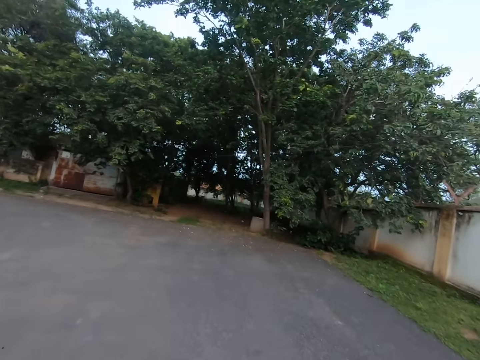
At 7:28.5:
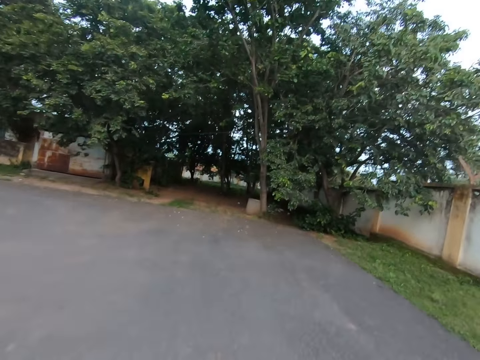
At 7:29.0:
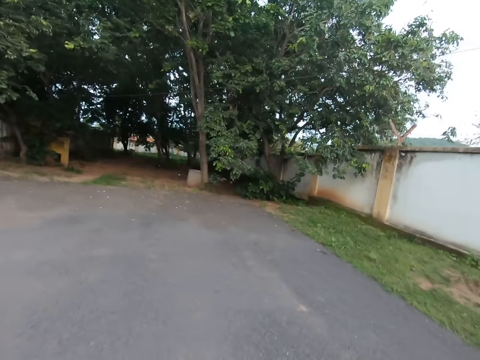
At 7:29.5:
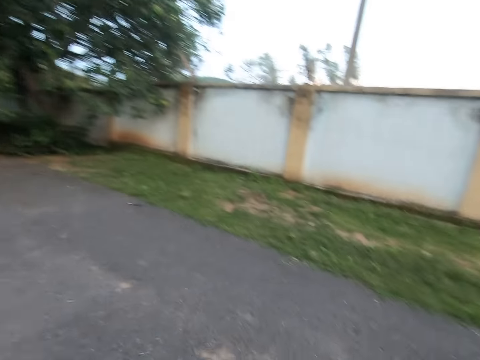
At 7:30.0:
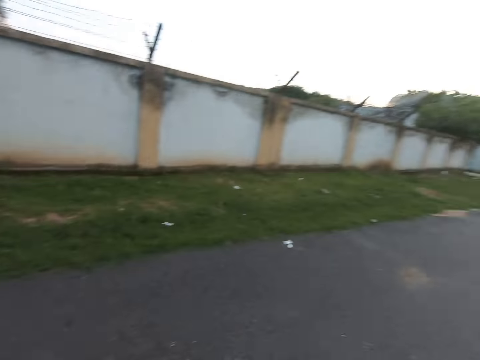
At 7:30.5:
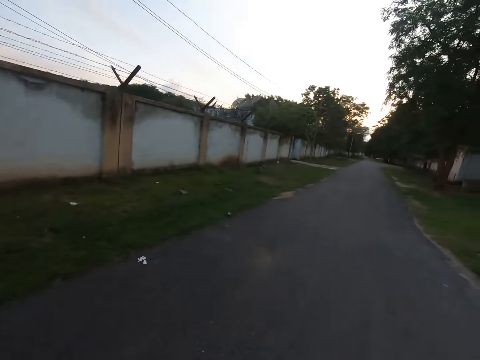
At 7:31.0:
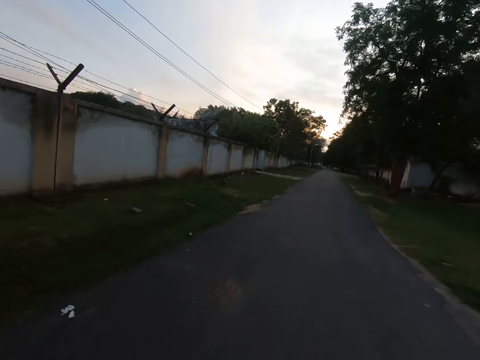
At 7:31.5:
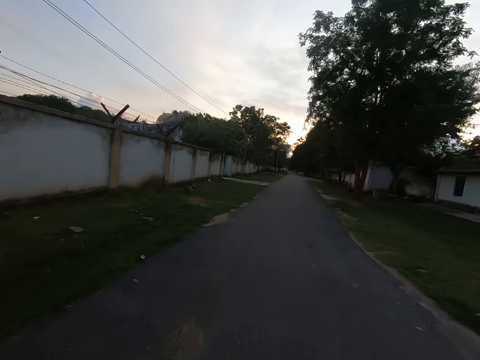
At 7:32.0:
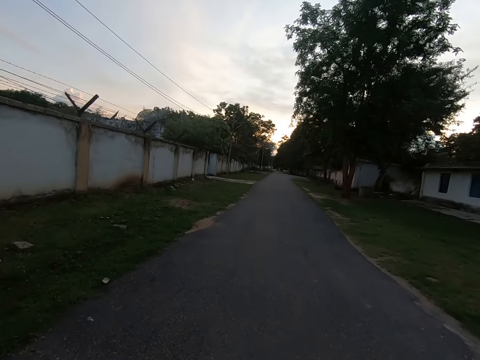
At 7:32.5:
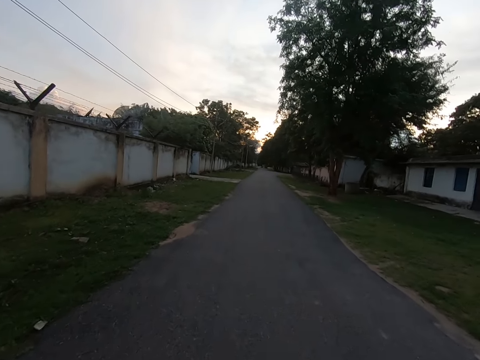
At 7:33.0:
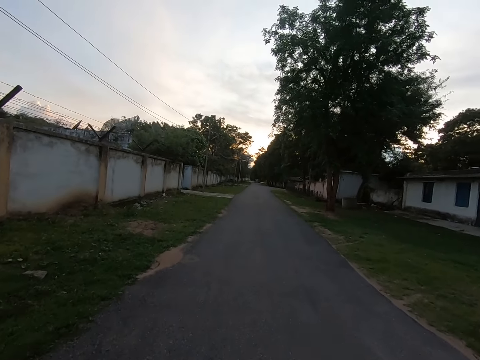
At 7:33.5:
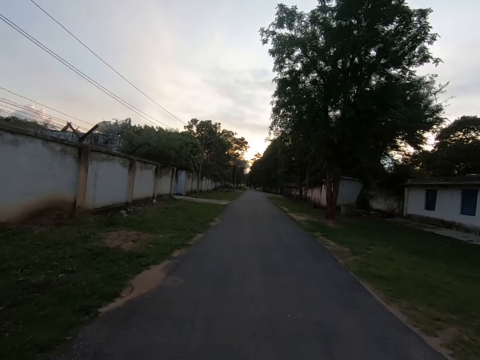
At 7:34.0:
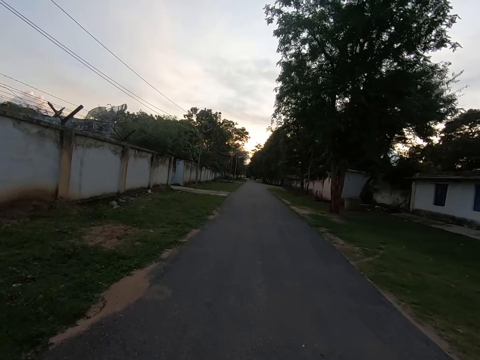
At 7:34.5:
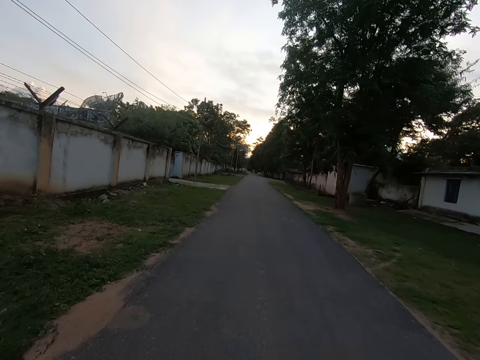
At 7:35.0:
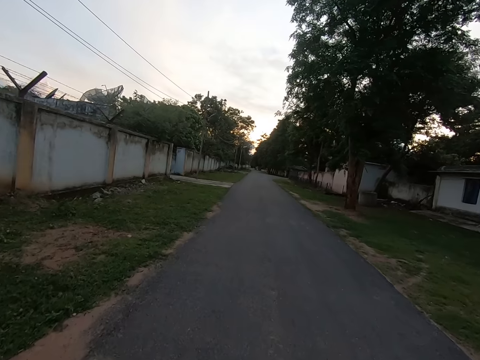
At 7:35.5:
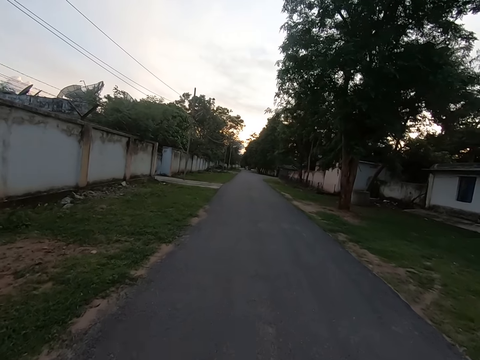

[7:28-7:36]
The camera wearer takes a U turn. They drive. They walk on the road.

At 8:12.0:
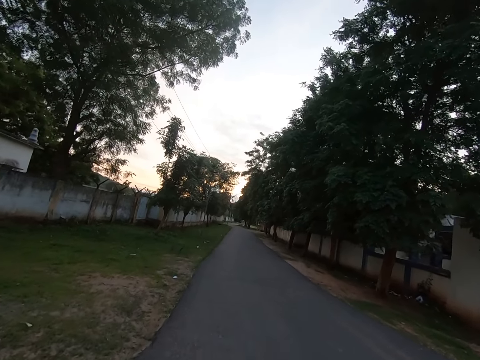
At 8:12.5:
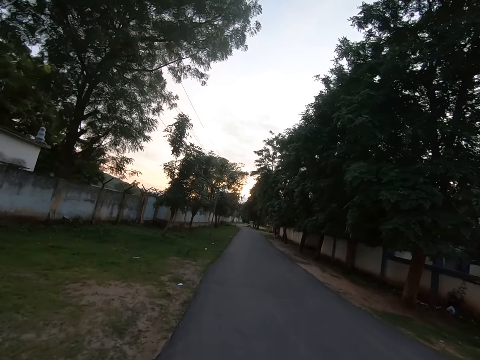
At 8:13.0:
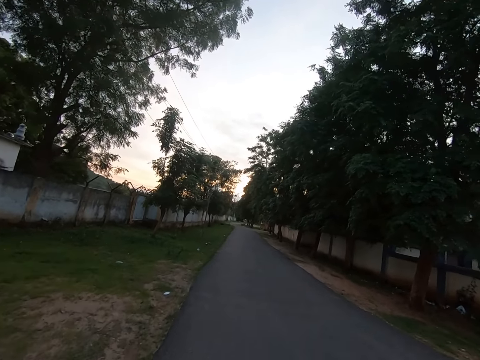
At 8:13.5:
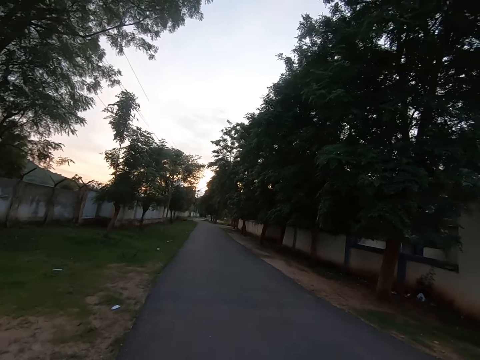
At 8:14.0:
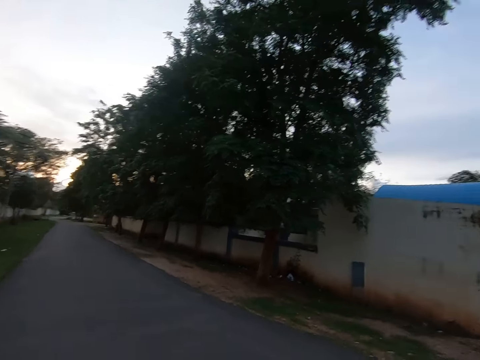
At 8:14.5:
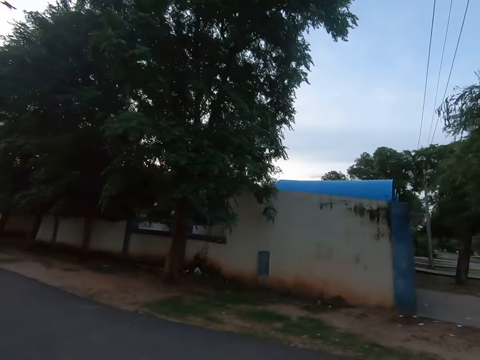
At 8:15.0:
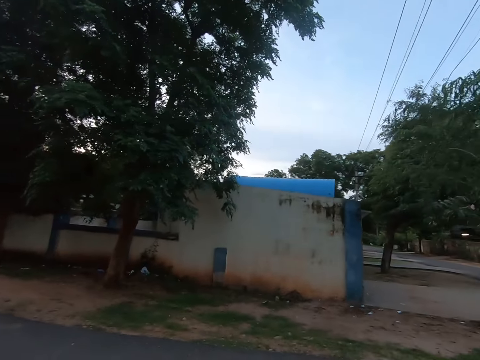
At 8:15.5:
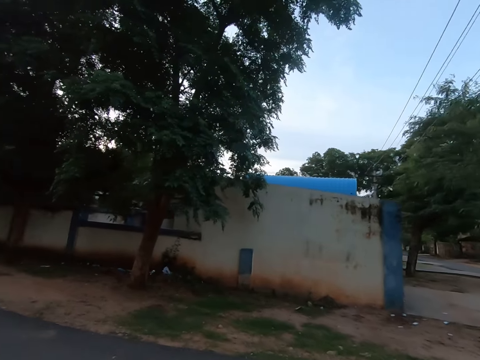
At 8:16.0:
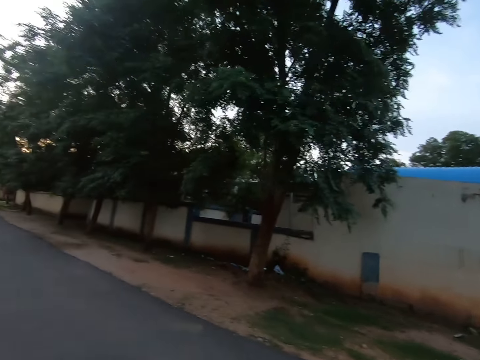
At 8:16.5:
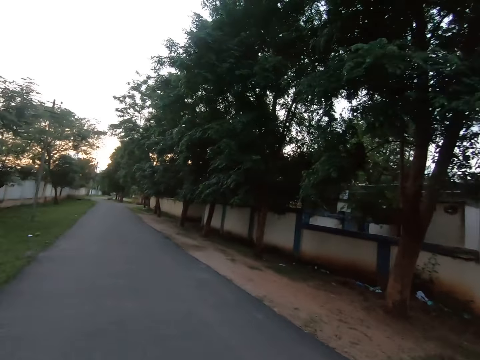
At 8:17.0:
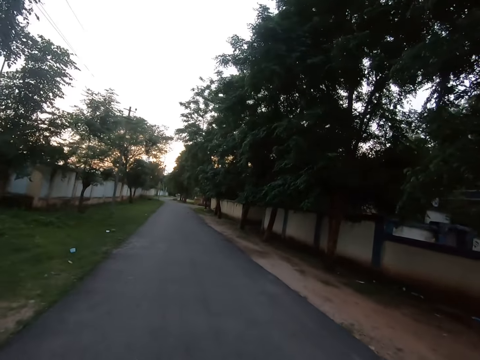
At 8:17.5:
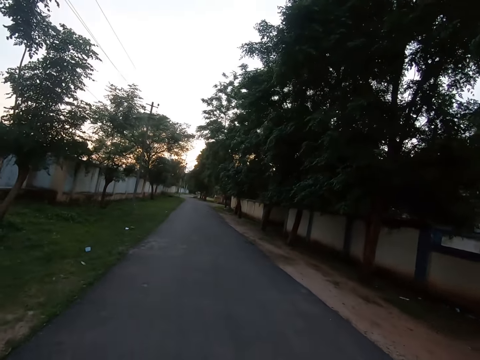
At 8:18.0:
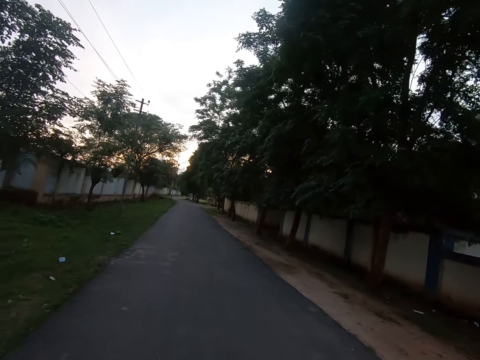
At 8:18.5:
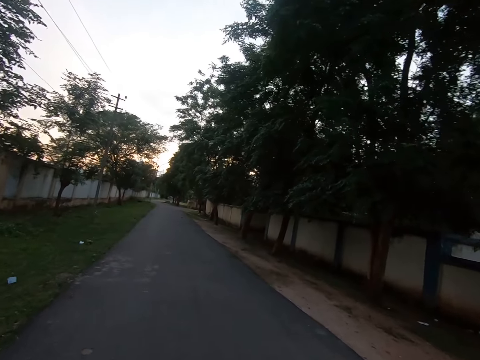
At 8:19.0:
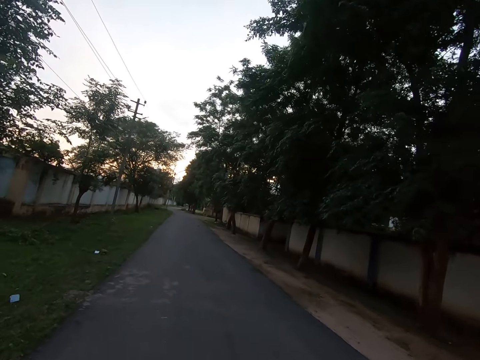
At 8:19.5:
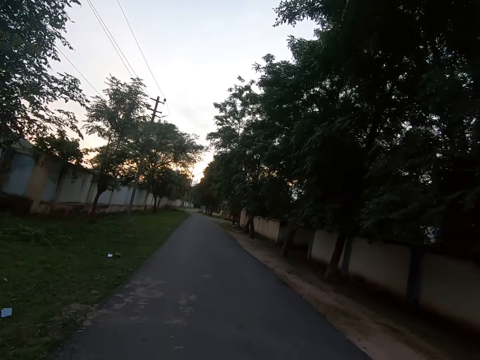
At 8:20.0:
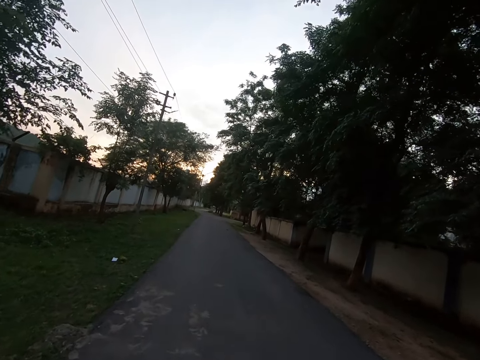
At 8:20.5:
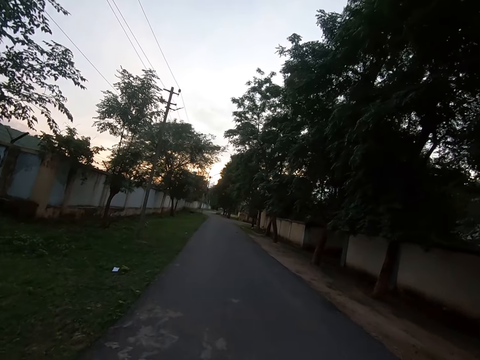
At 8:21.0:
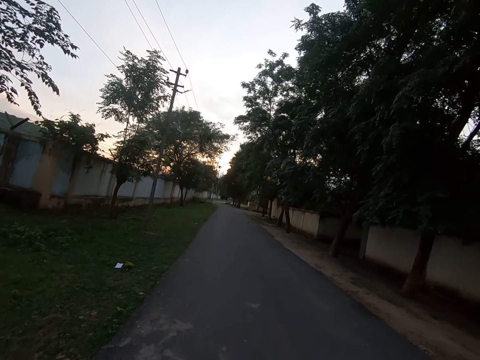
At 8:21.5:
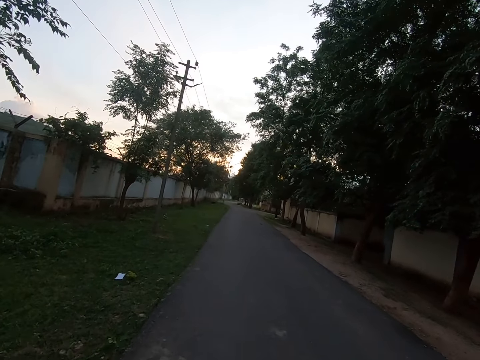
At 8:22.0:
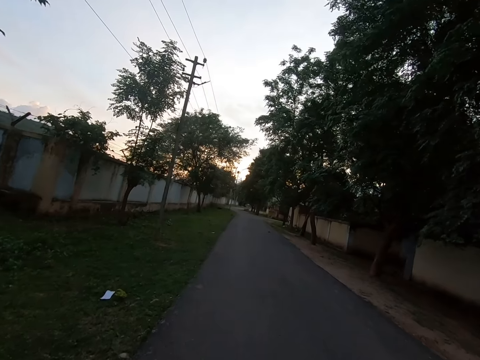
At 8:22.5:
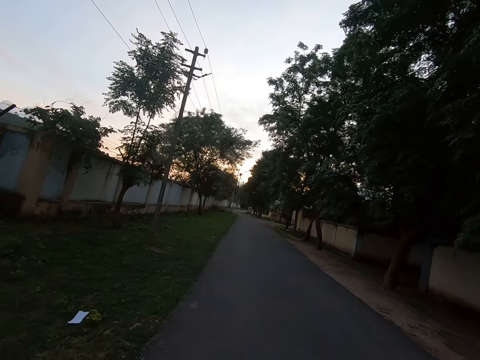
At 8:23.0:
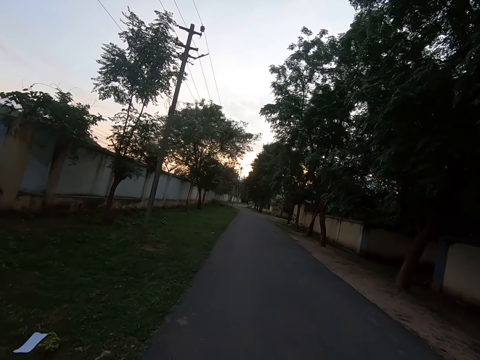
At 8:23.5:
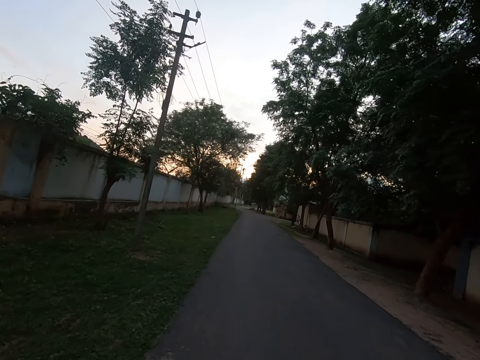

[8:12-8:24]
The camera wearer looks around. They walk on the road.

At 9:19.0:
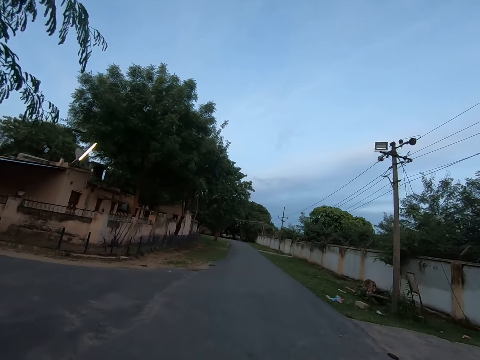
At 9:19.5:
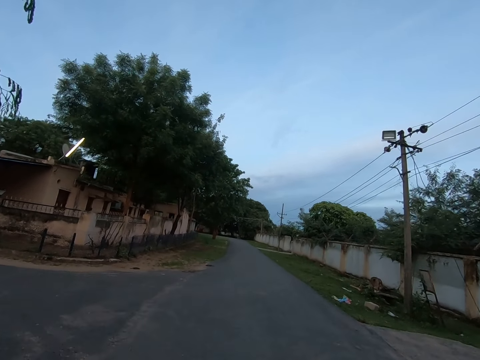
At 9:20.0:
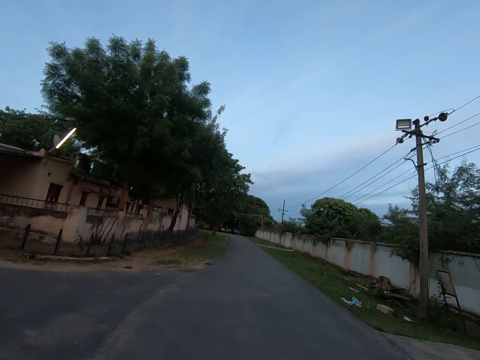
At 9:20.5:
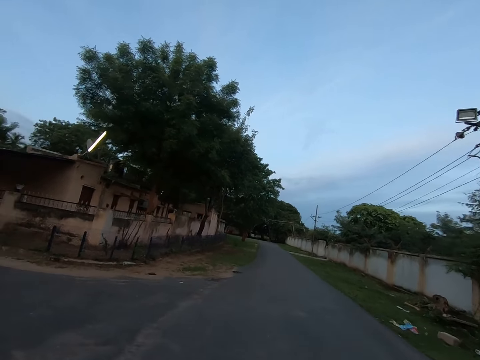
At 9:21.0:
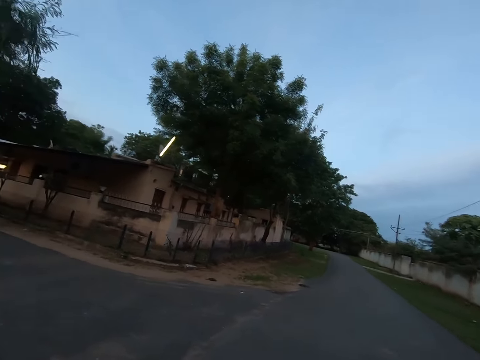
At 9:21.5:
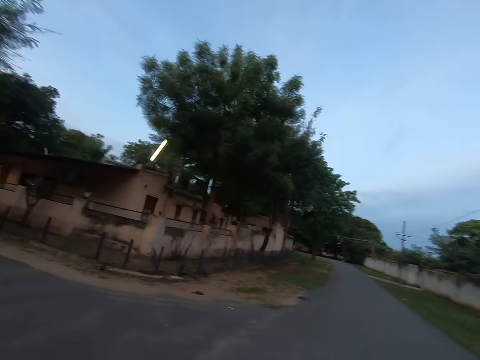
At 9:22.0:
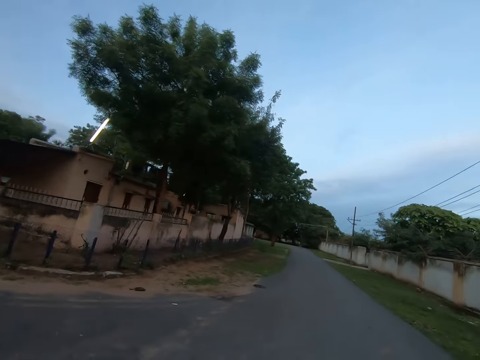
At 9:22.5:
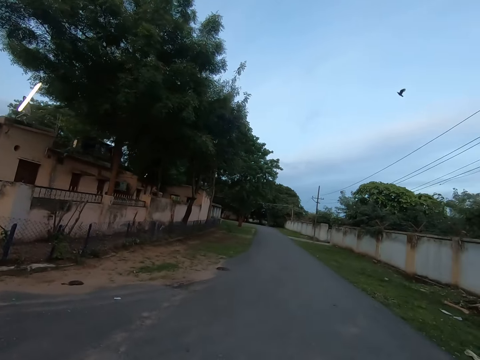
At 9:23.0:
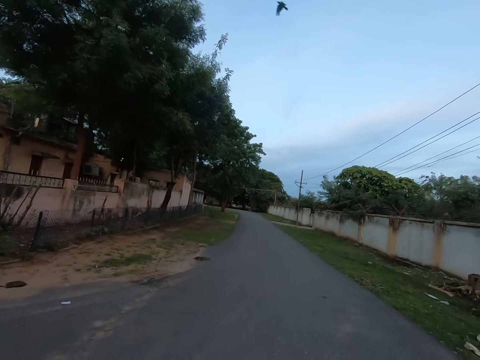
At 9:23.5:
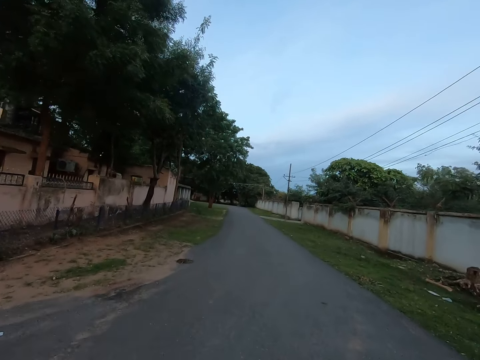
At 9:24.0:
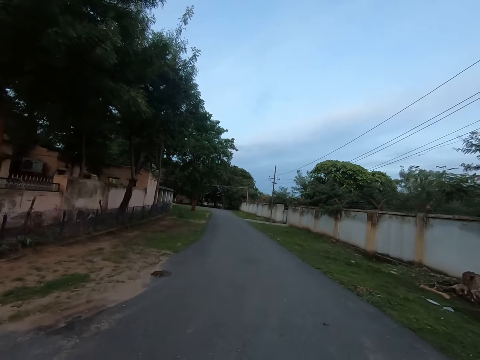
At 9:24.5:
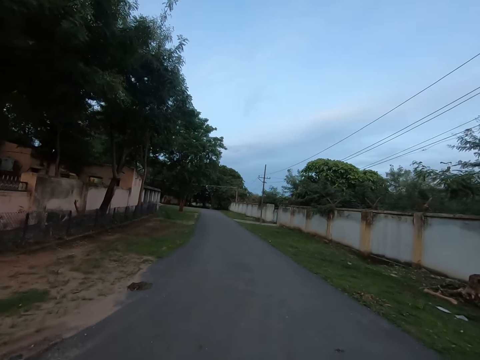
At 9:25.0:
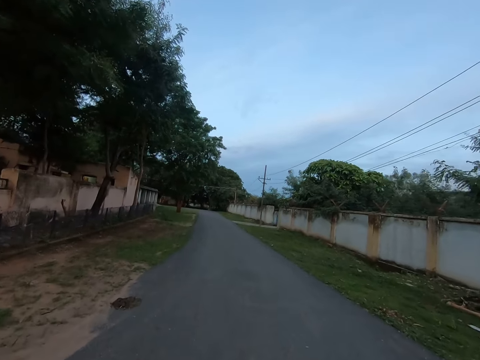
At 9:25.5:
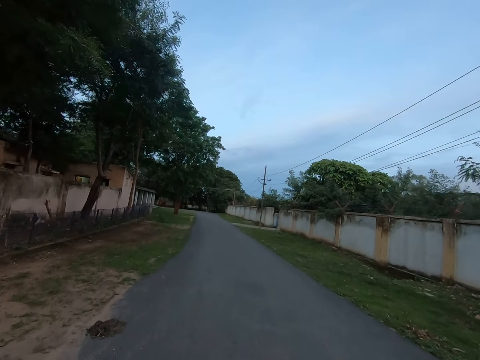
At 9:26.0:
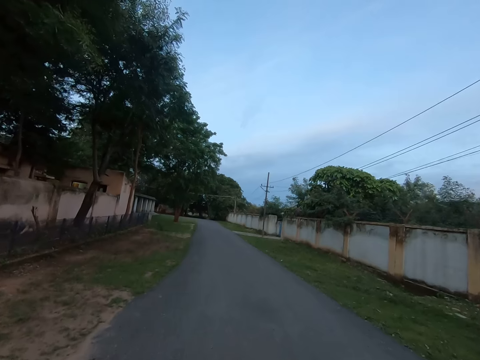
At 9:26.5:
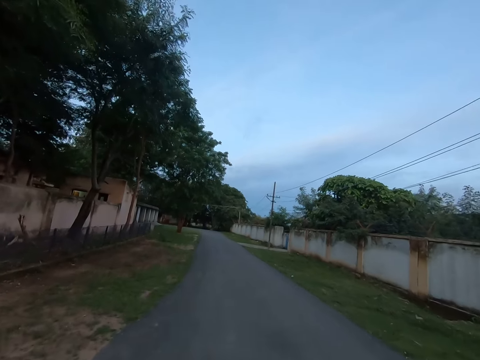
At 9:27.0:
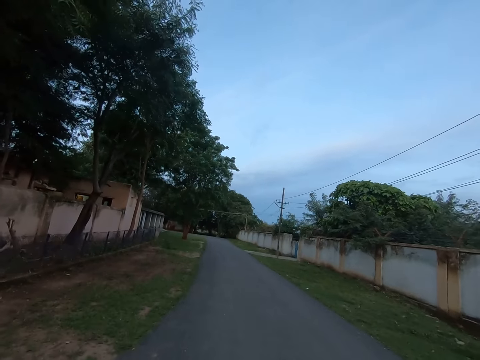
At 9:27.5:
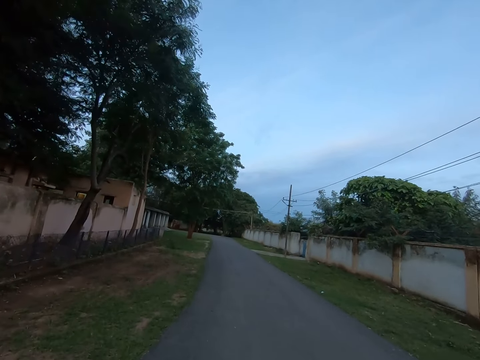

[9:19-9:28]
The camera wearer turns his head. He looks left. He looks forward.
